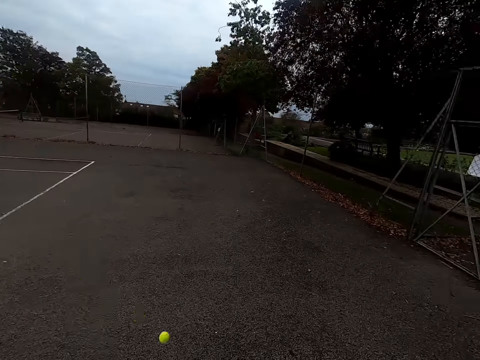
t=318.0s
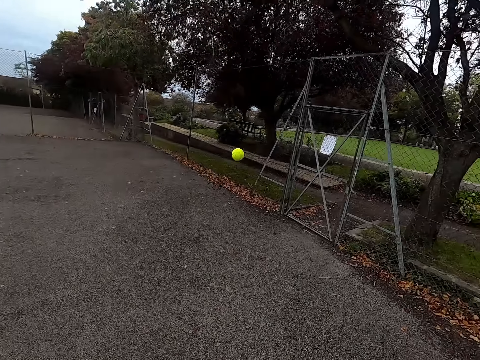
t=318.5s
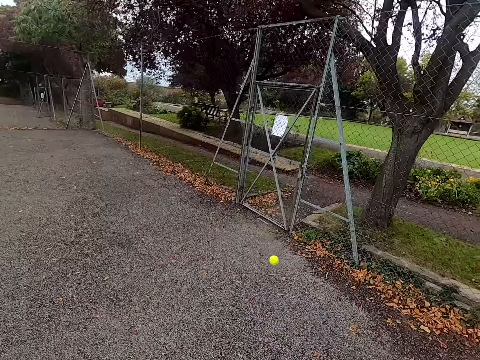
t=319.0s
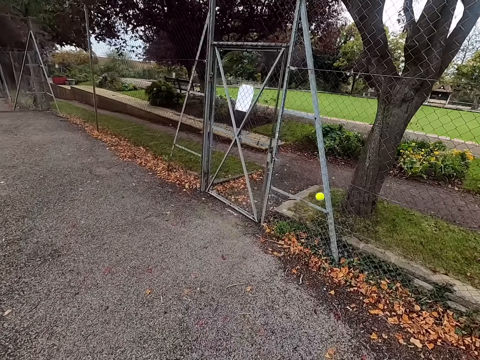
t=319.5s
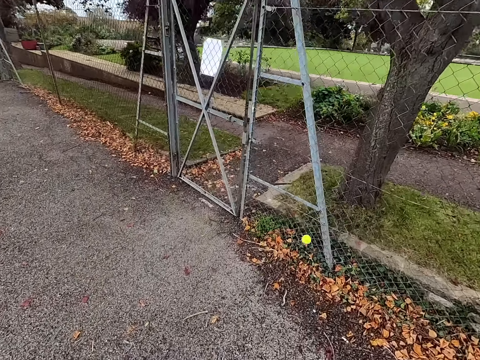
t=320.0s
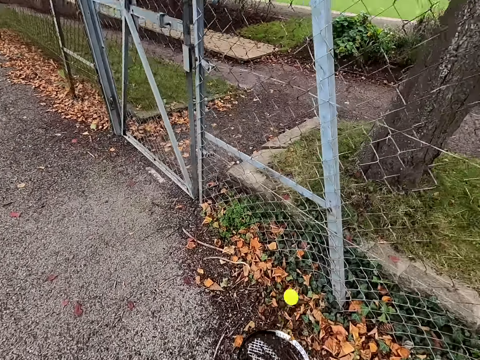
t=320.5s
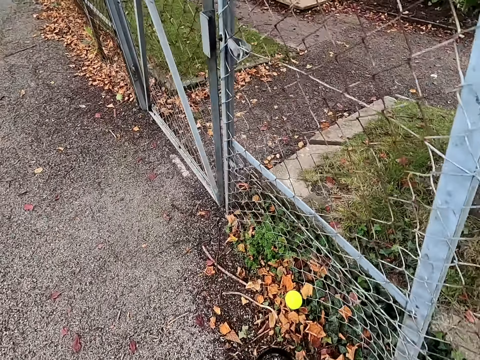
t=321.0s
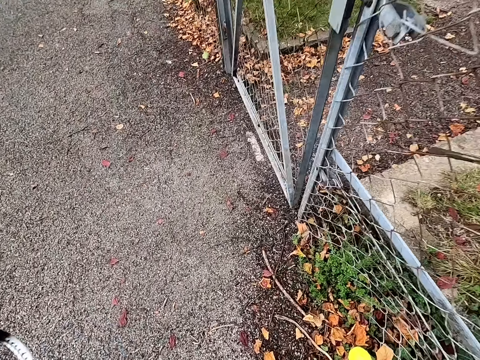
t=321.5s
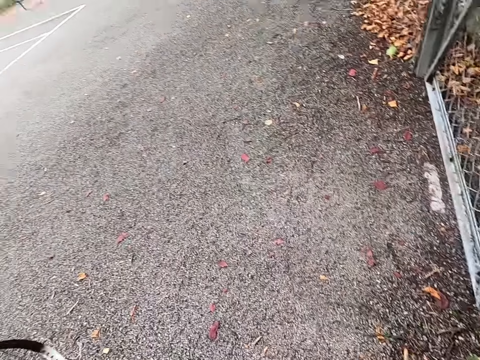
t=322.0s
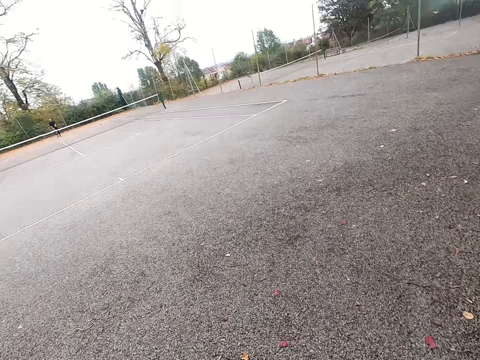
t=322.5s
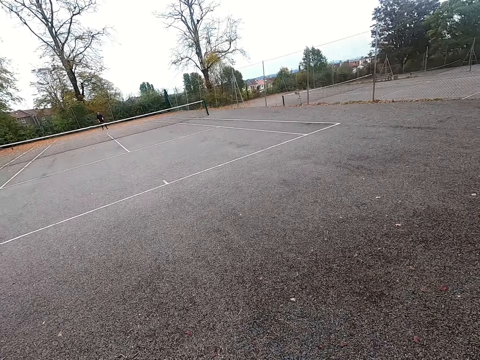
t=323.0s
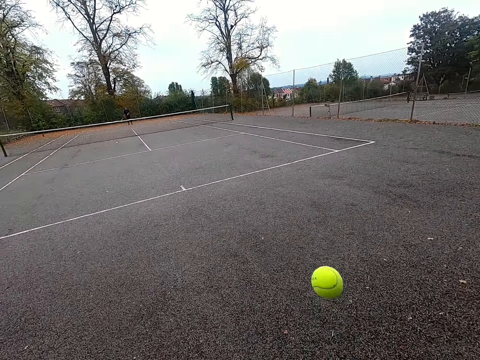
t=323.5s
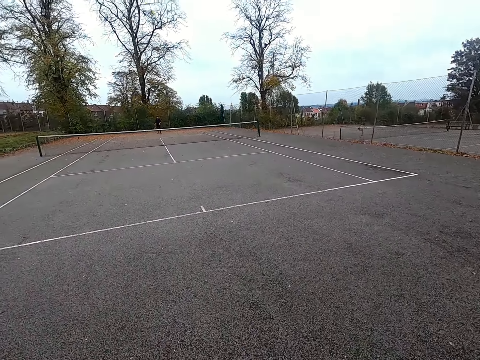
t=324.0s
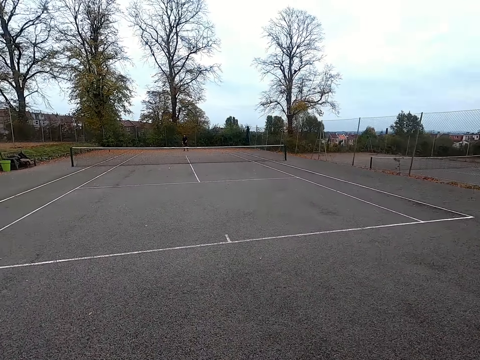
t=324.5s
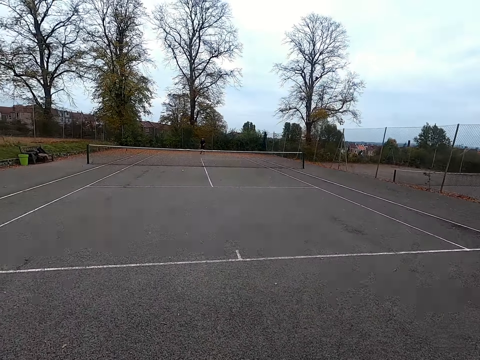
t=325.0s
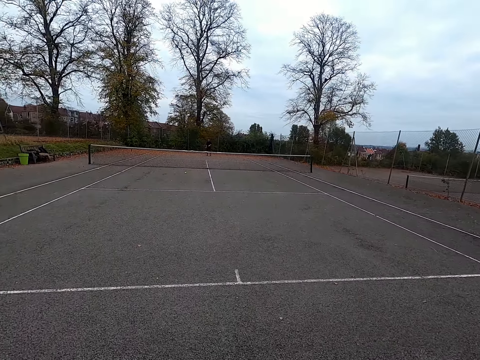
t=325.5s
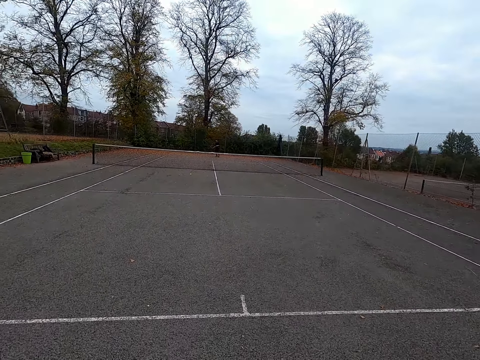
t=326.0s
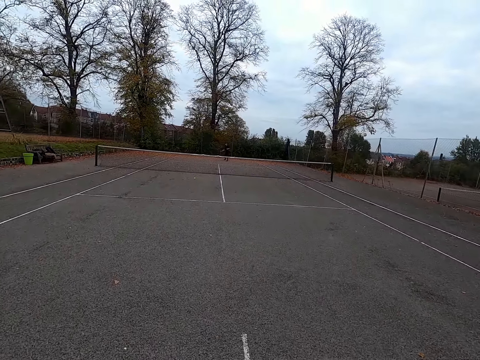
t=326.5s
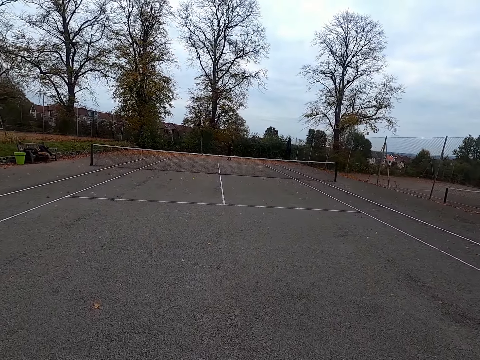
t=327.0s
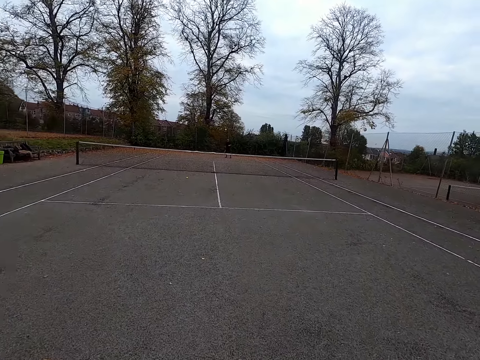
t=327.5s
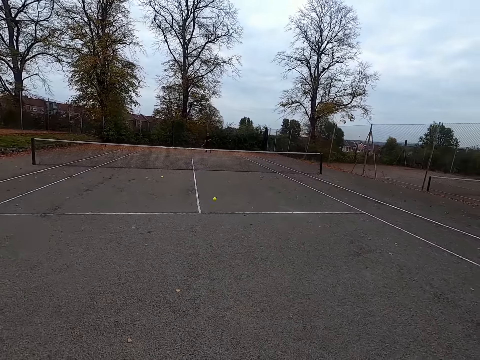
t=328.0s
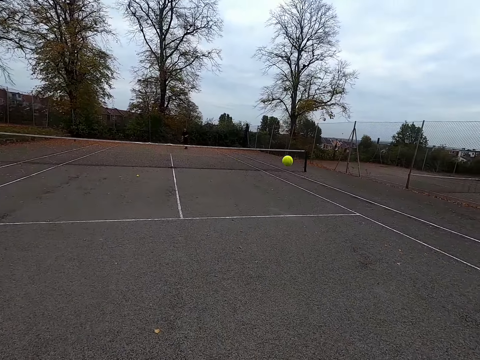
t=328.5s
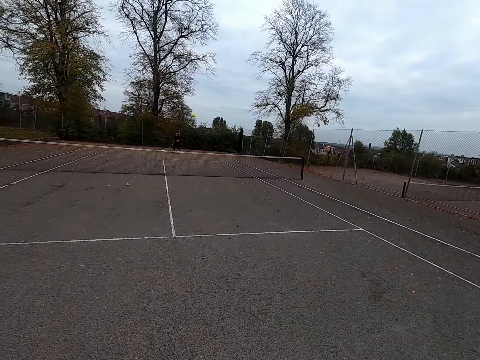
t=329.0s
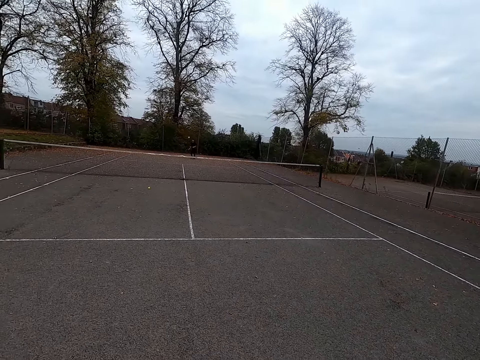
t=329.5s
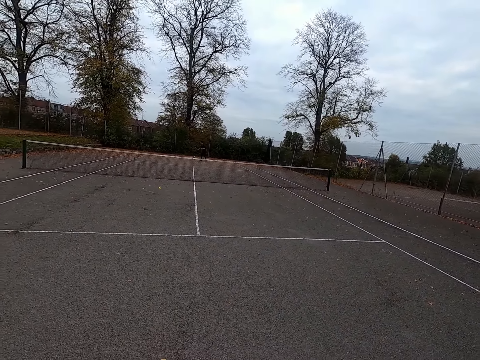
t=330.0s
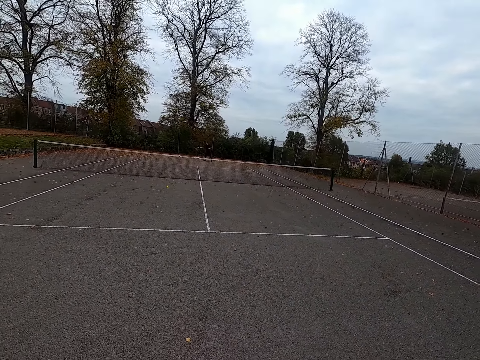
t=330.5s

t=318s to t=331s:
A man throws the ball with the tennis bat. The camera wearer walks around. They pick a ball. They play long tennis, throw the ball with the tennis bat, and walk around. The man throws the ball with the tennis bat. The camera wearer throws the ball with the tennis bat.

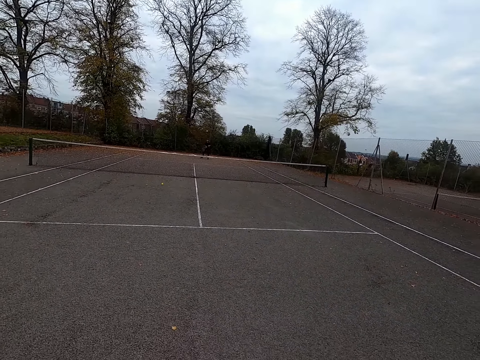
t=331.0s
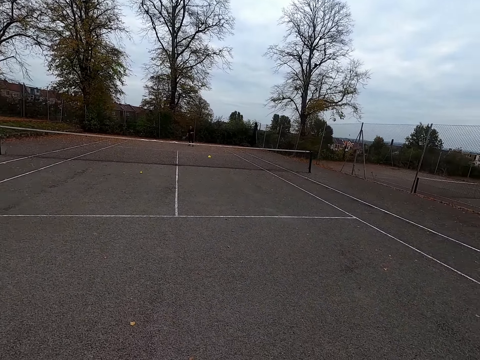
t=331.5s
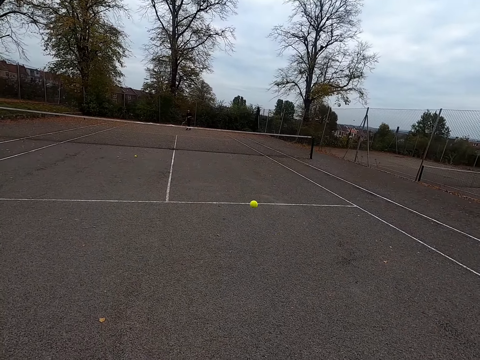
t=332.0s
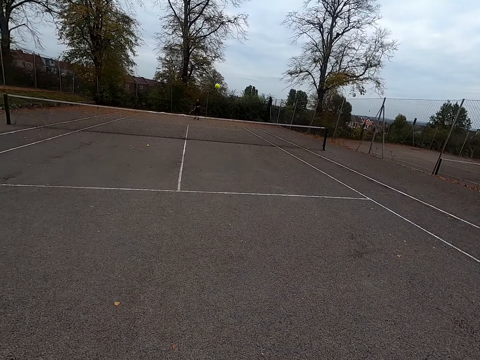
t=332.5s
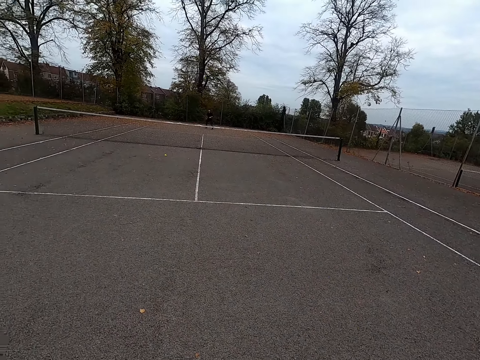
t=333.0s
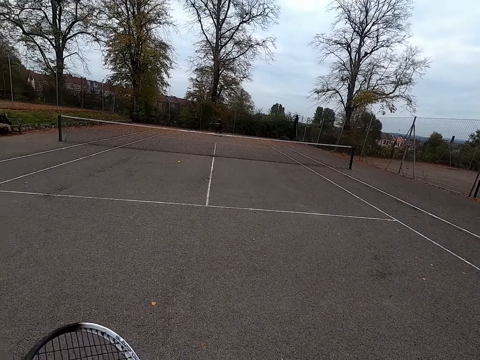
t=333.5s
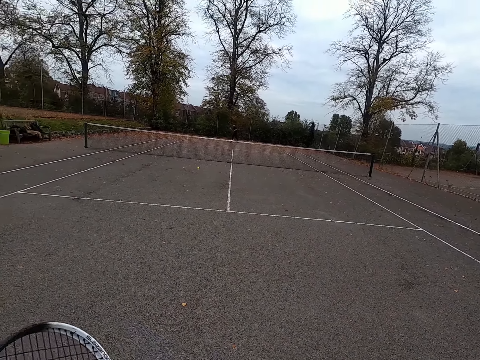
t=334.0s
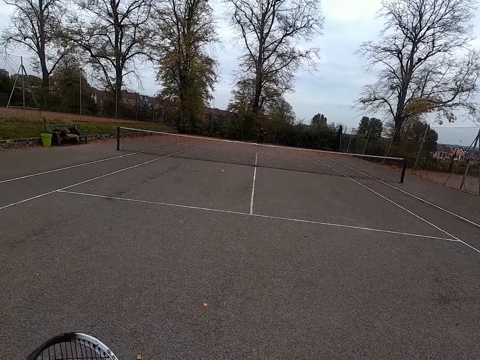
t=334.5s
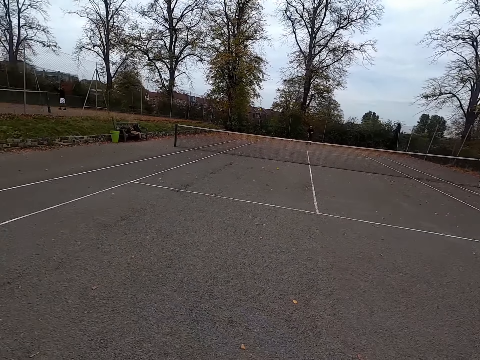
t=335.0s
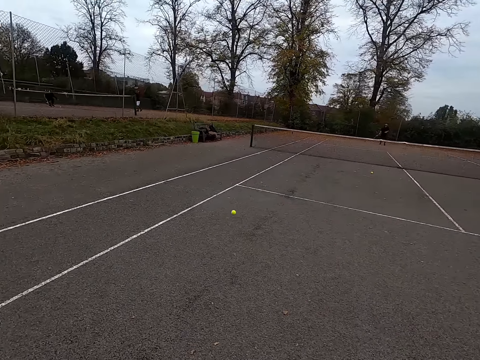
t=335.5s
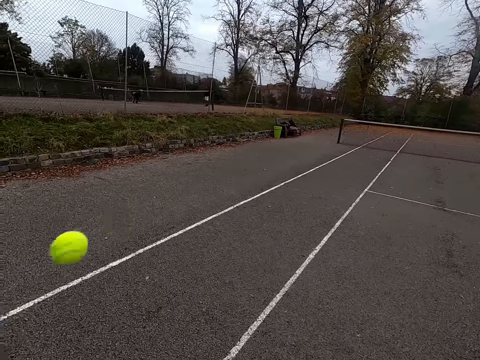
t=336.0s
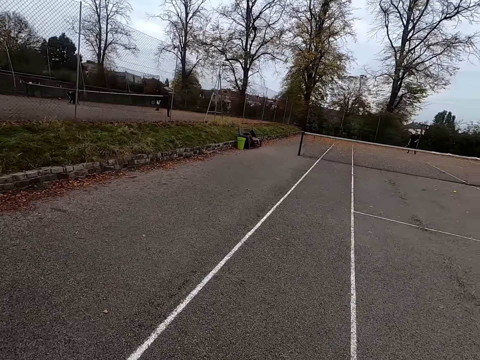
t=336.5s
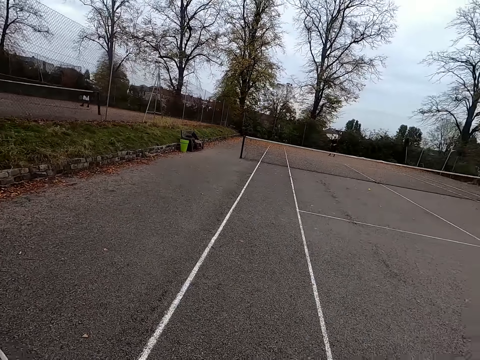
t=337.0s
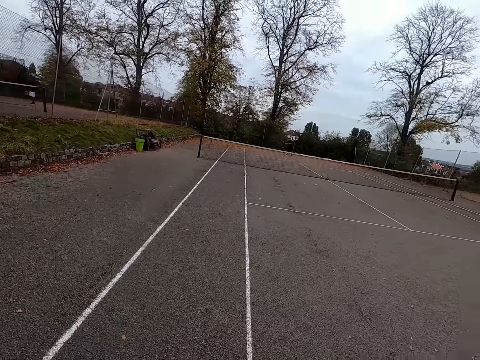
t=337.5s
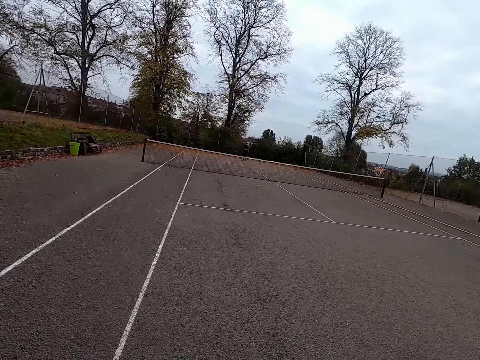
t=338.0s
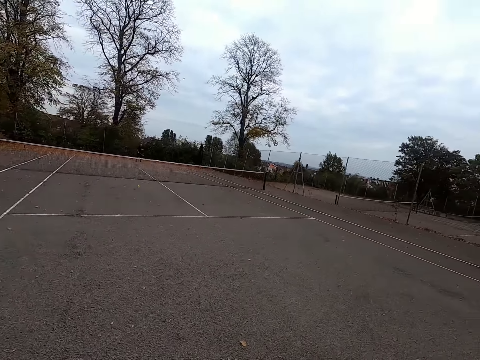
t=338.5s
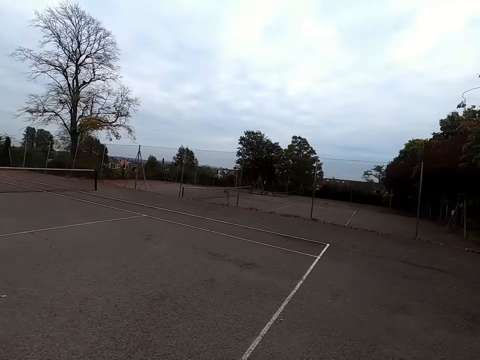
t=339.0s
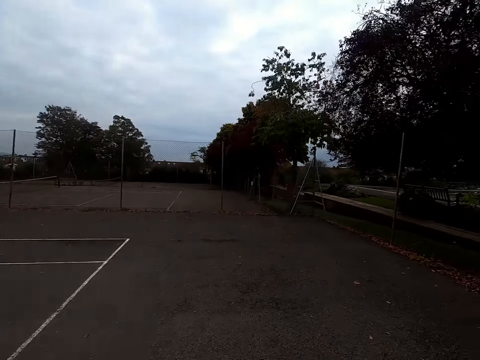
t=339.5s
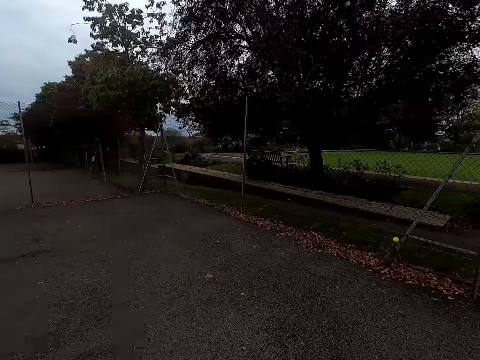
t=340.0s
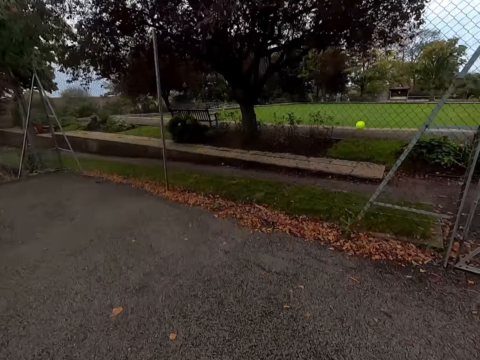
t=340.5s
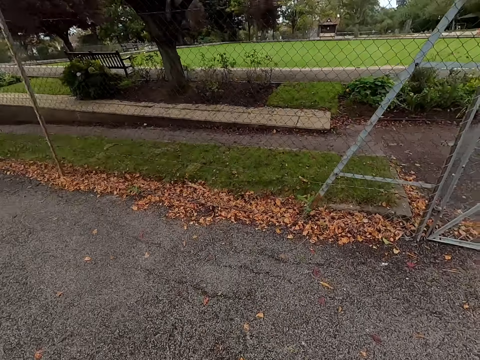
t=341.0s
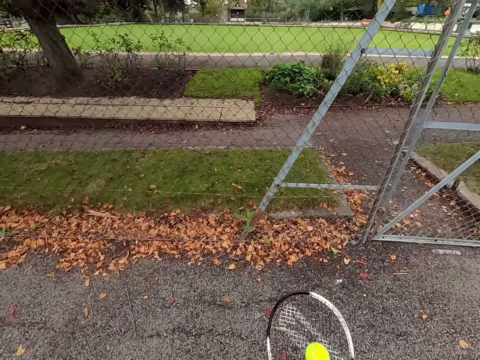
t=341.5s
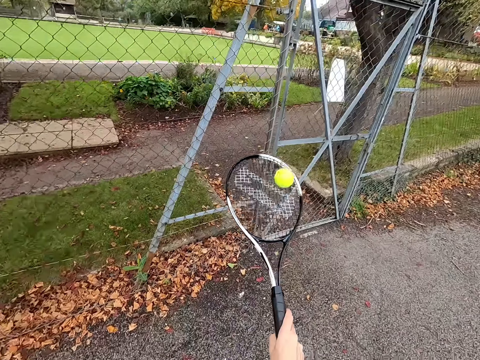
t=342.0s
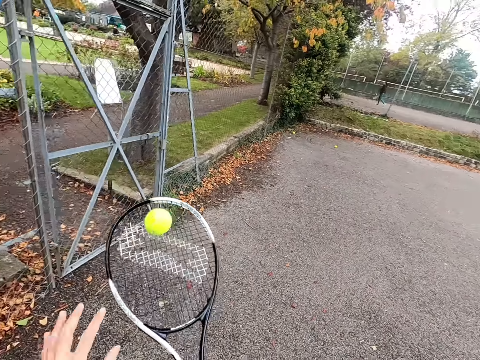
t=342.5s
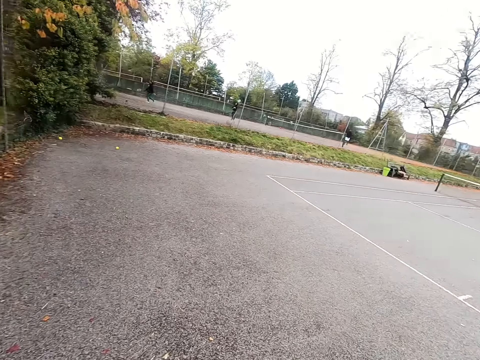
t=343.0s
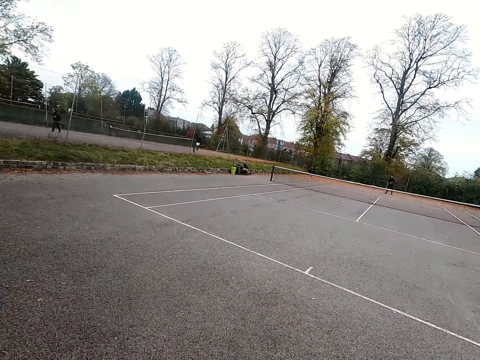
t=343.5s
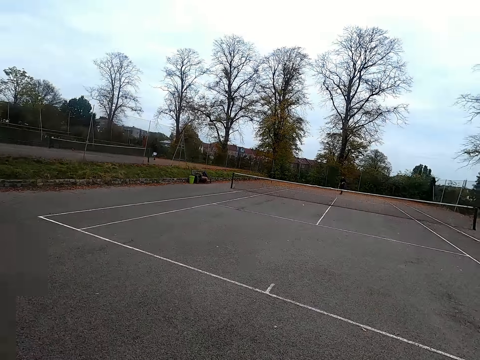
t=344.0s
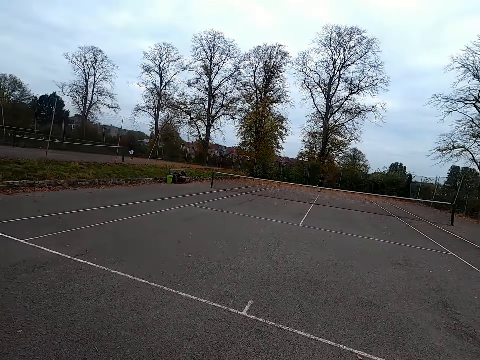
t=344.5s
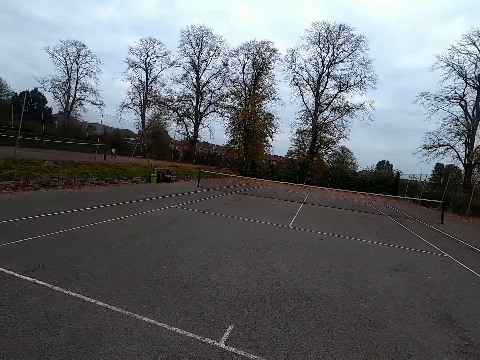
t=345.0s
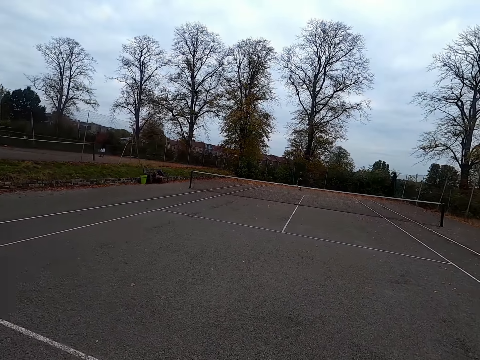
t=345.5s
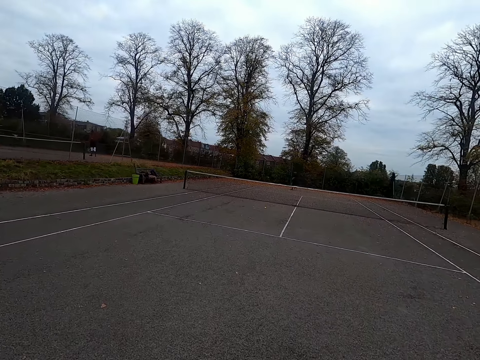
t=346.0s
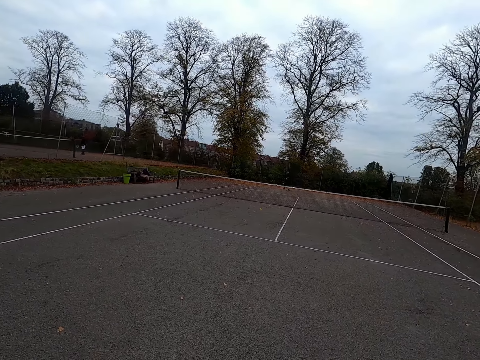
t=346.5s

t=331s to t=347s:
A man throws the ball with the tennis bat. The camera wearer swings the long tennis racket and throws the ball with the tennis bat. The man walks around. The camera wearer walks around and swings the long tennis racket. The man throws the ball with the tennis bat. The camera wearer throws the ball with the tennis bat. The man throws the ball with the tennis bat. The camera wearer walks around and picks the tennis ball.
